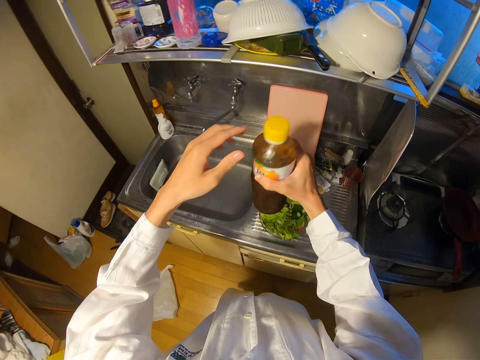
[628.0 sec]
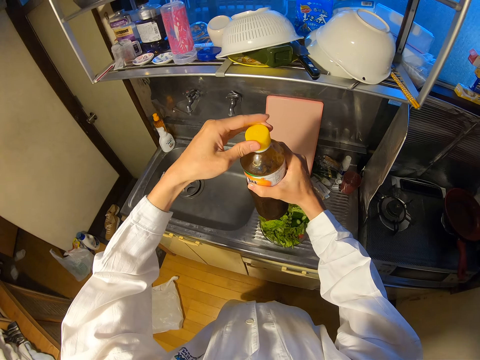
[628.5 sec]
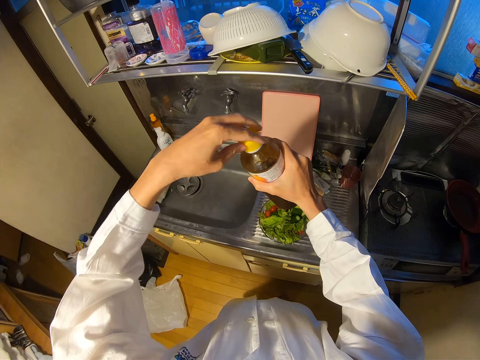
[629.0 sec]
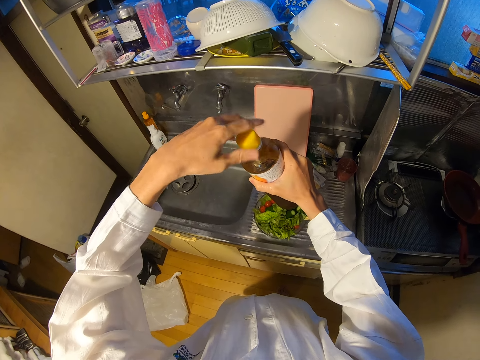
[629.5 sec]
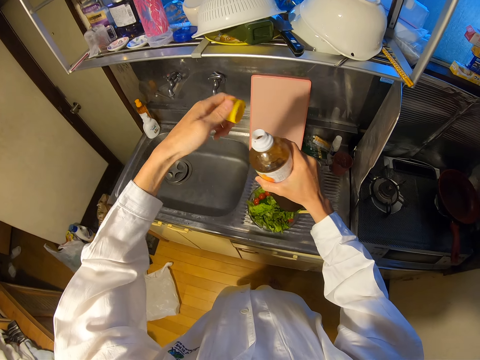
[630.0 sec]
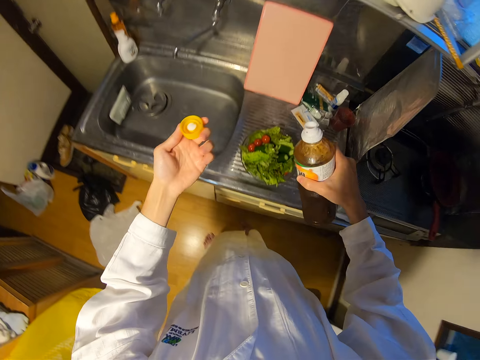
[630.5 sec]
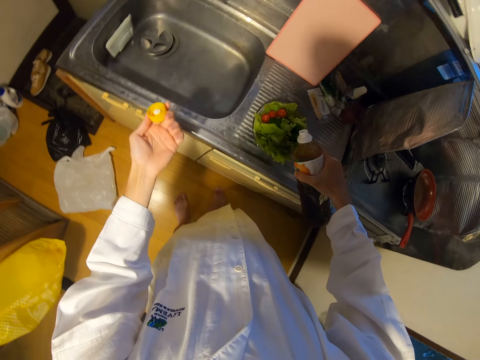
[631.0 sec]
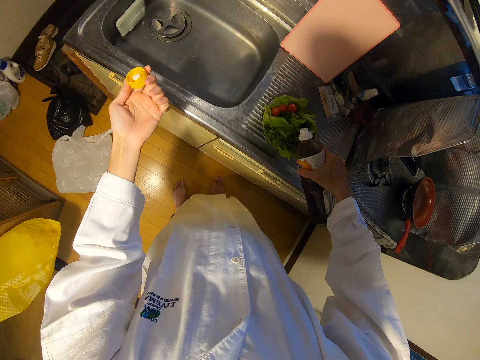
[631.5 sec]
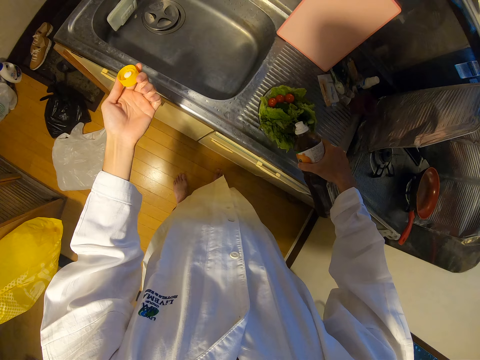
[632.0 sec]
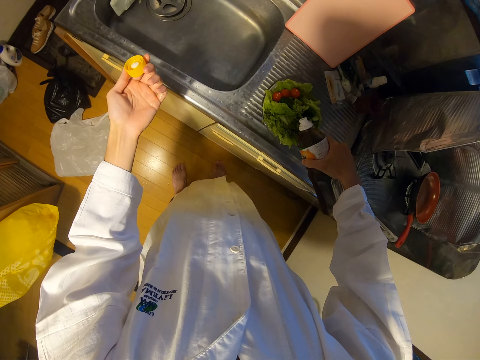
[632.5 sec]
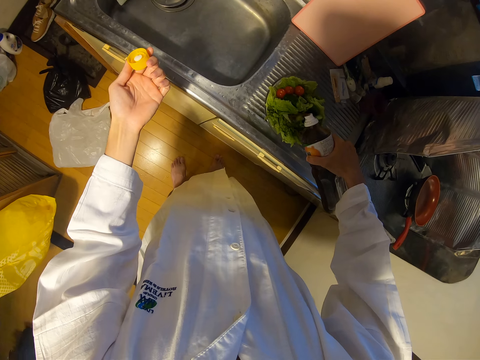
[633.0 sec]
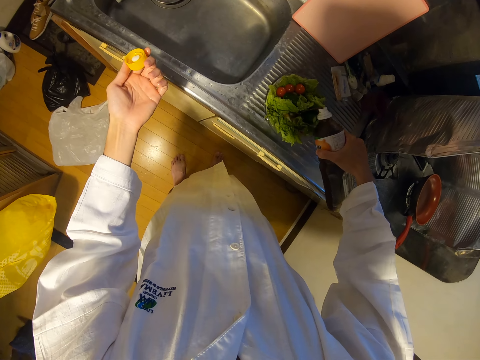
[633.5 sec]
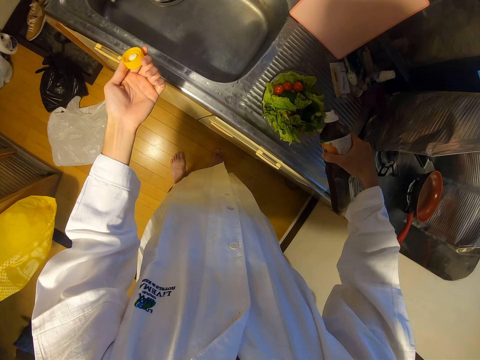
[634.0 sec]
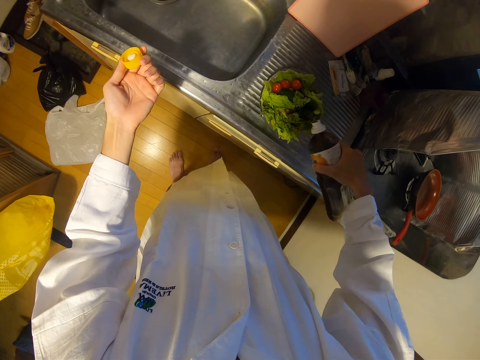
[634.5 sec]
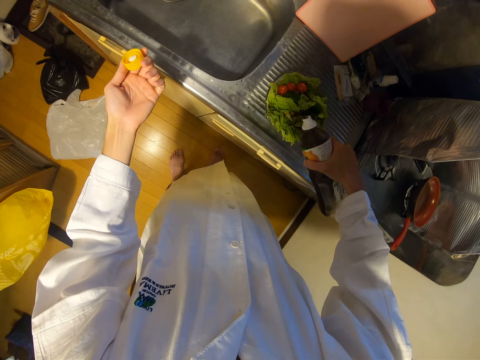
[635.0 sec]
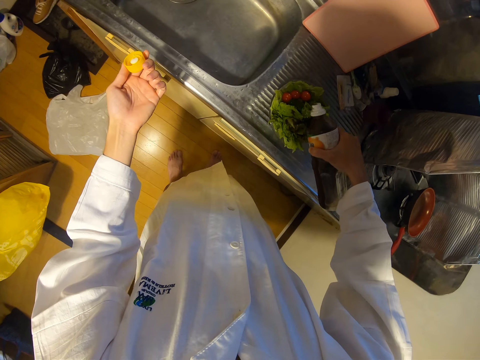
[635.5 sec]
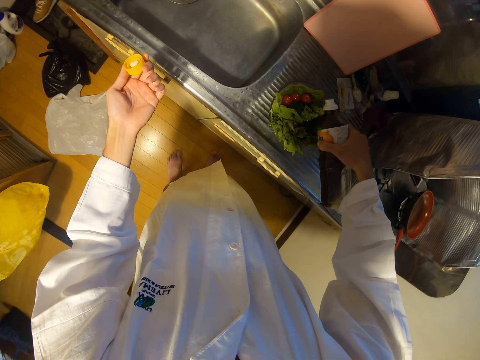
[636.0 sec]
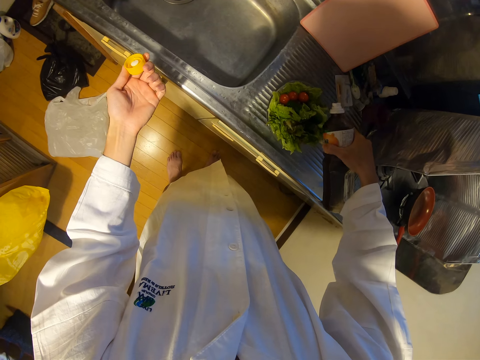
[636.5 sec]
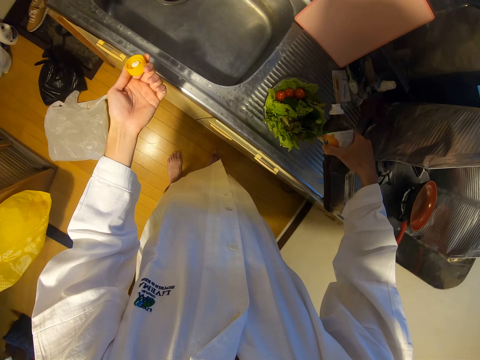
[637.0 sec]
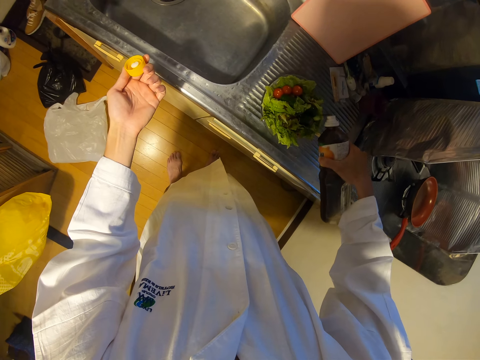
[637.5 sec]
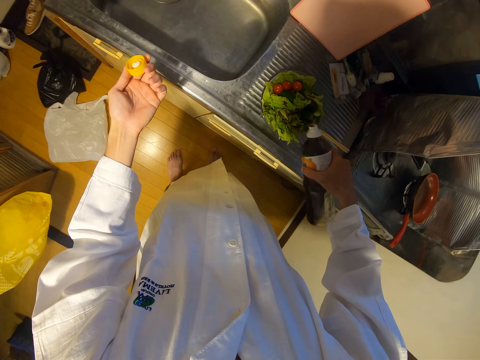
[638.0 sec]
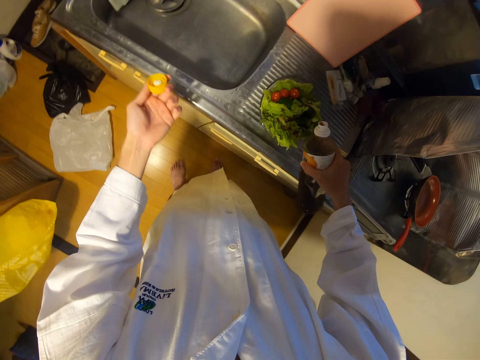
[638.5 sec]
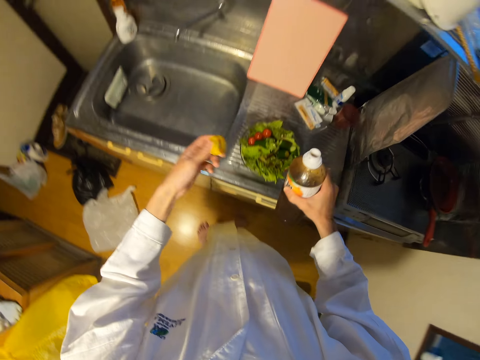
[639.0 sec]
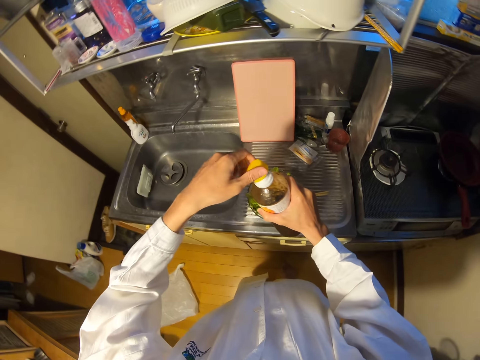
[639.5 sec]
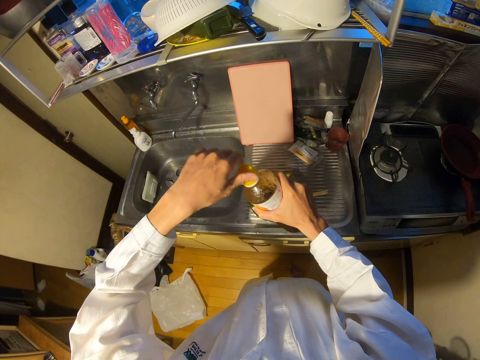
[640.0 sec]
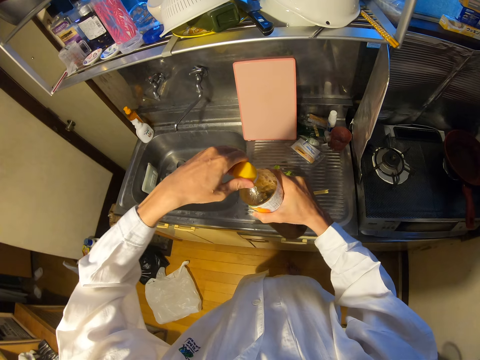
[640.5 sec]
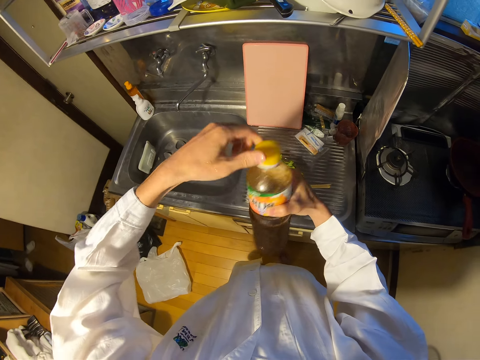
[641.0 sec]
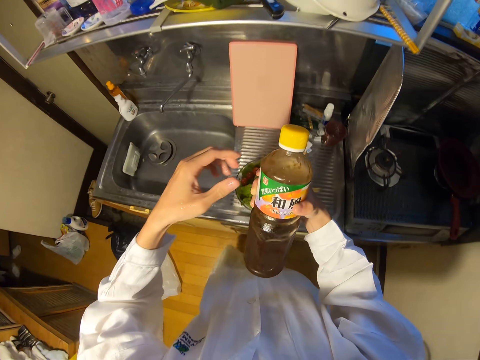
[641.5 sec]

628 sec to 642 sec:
The camera wearer opens the bottle. They pour the oil in the bottle into the bowl on the sink. They close the bottle with its lid.

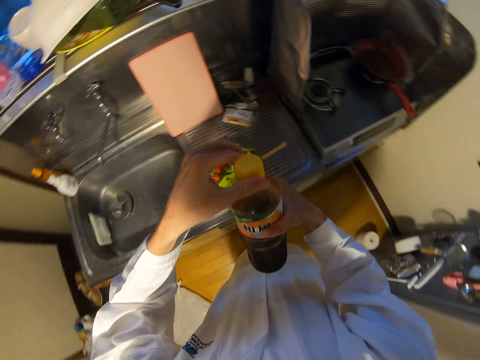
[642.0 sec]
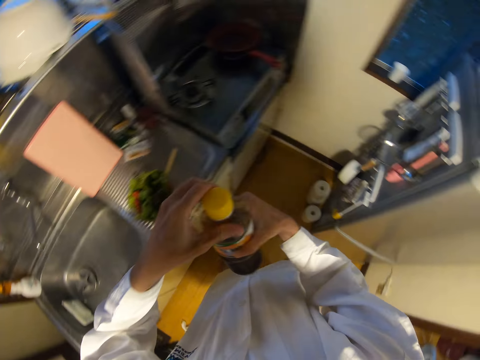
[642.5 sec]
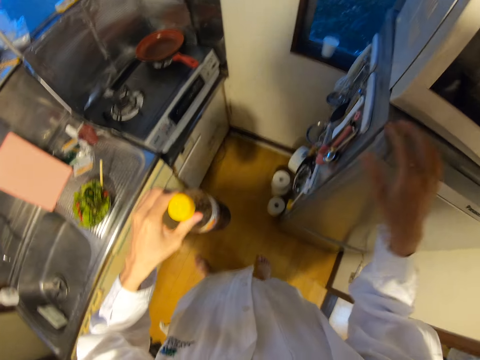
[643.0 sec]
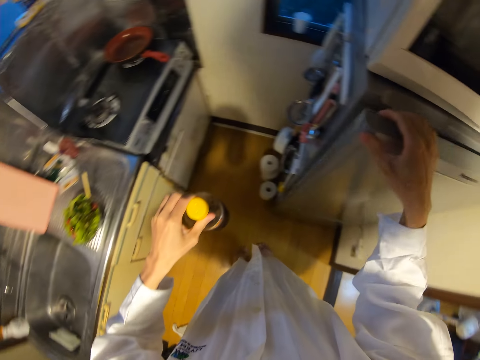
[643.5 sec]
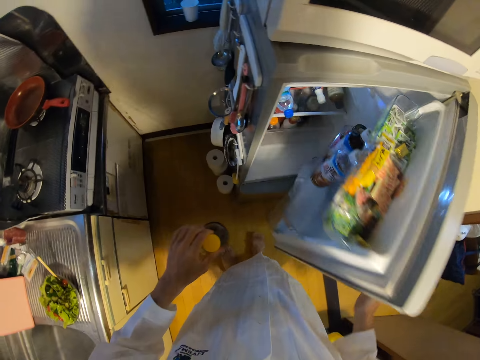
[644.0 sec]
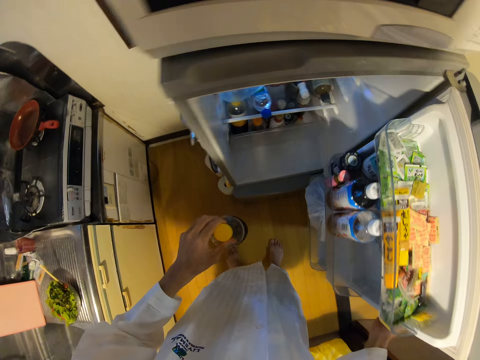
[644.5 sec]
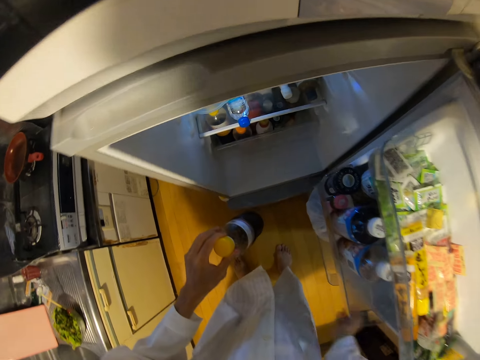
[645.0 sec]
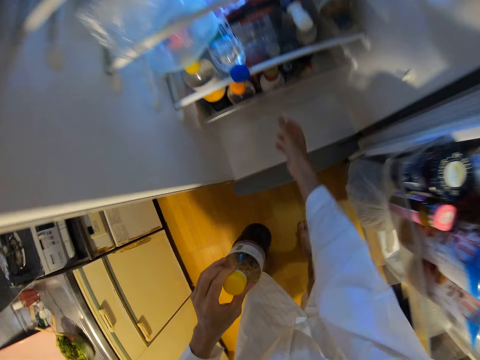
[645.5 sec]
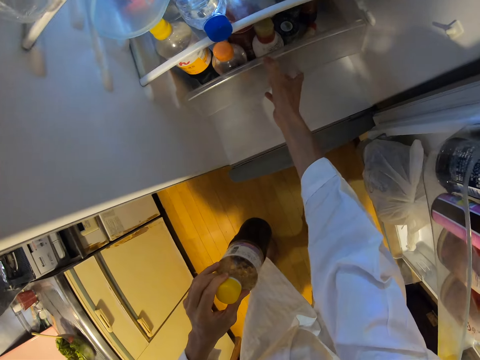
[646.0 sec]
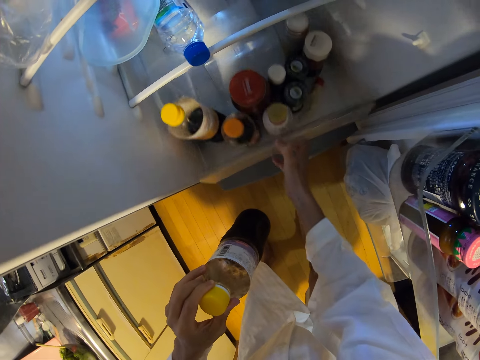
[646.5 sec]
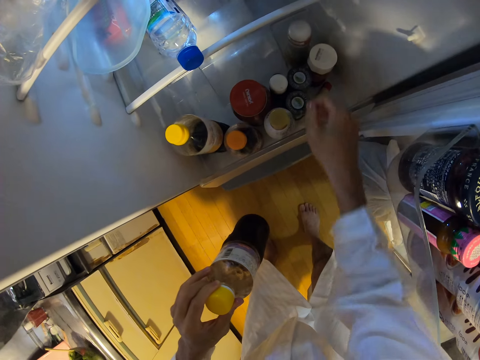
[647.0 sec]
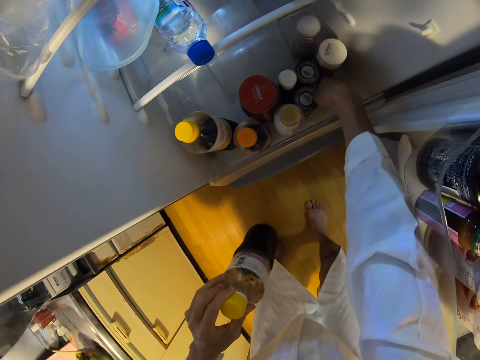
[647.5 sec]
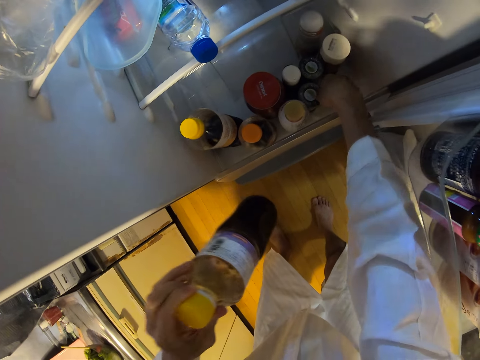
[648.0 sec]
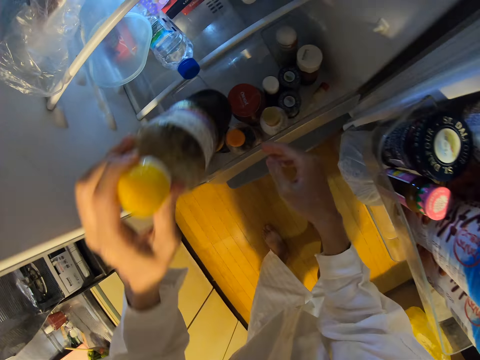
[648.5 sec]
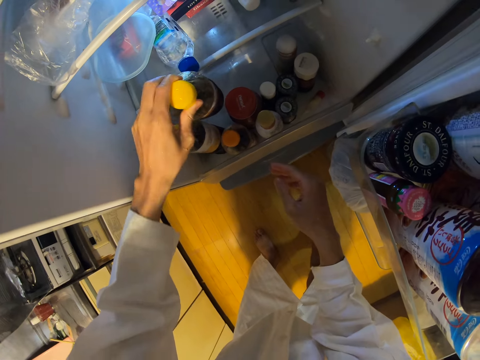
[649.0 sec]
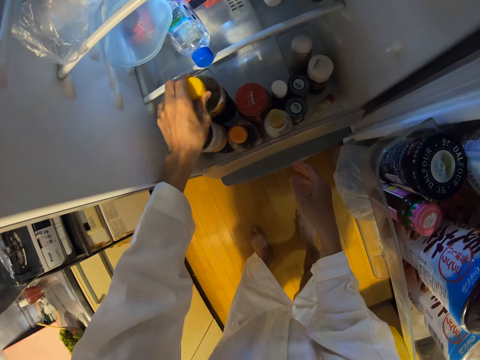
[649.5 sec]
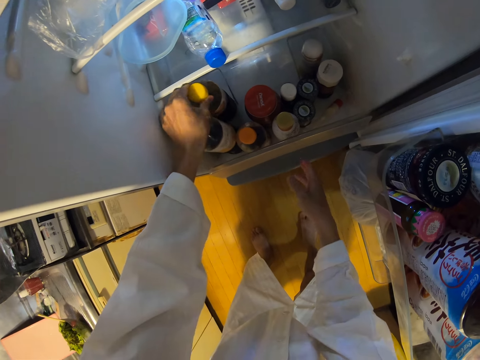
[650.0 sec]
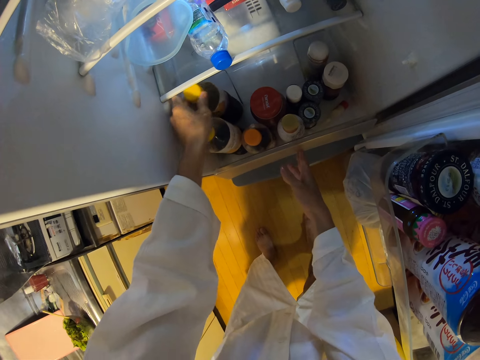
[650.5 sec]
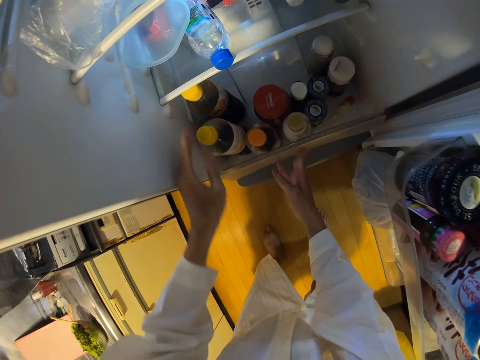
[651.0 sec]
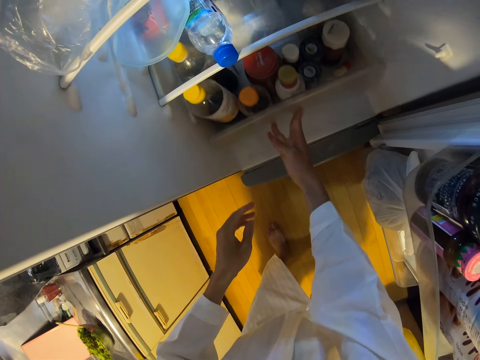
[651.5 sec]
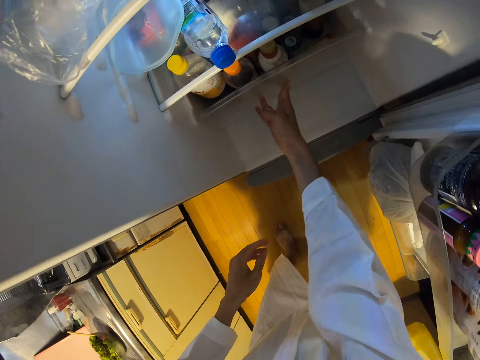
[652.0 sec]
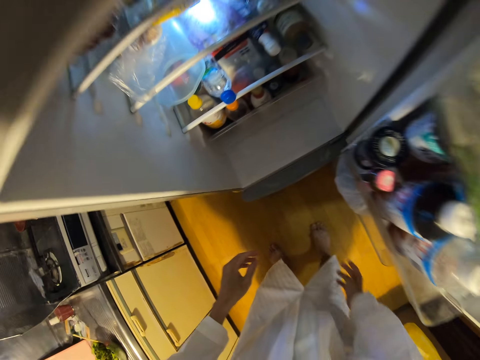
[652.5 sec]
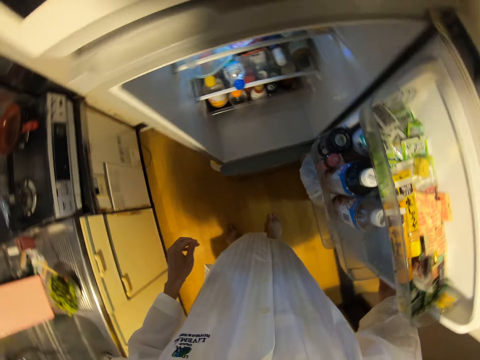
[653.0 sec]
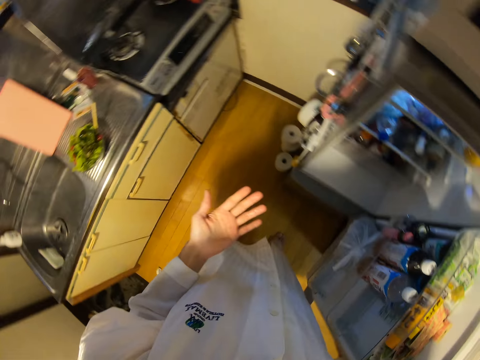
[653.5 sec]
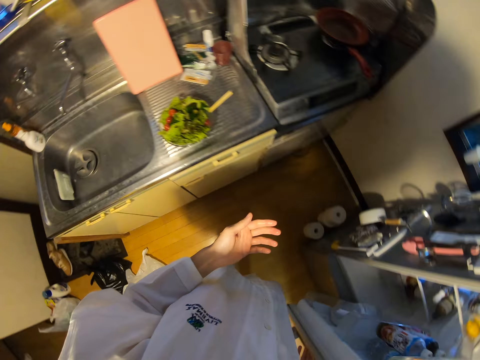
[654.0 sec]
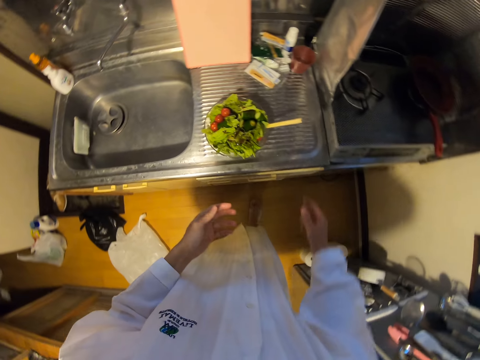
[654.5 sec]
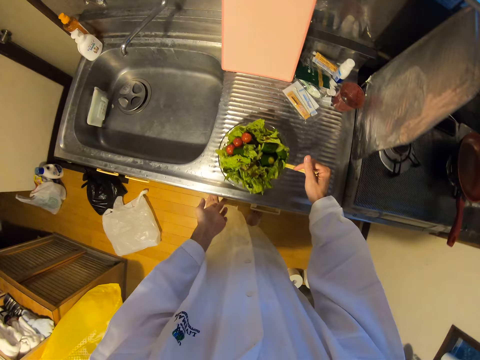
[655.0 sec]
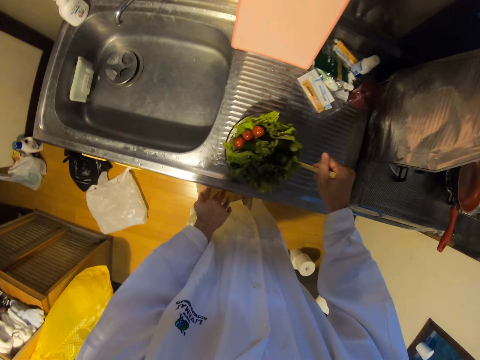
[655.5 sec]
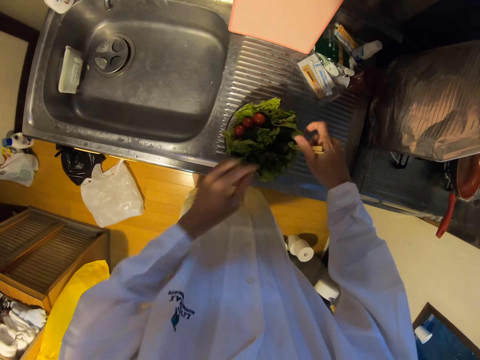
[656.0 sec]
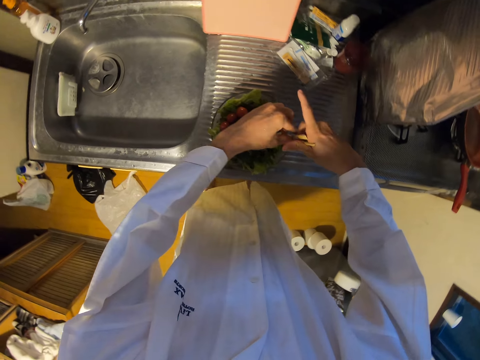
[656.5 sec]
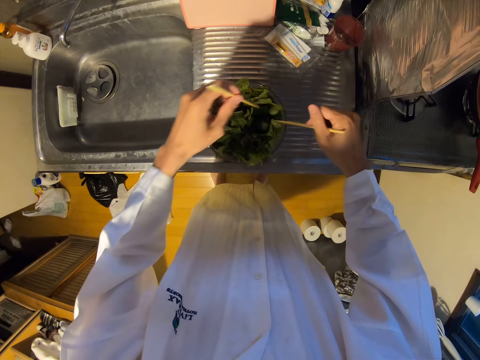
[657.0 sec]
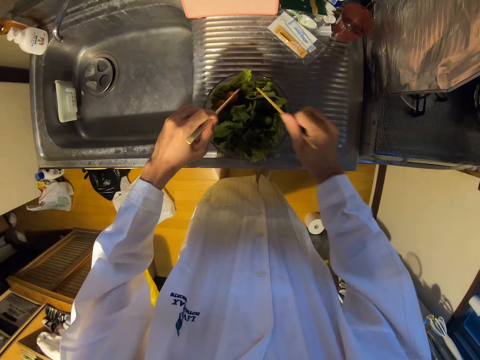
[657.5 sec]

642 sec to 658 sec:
The camera wearer opens a fridge in the kitchen. They pull out a compartment in the fridge. They drop the bottle in the compartment. They shut the compartment in the fridge. They shut the fridge.
